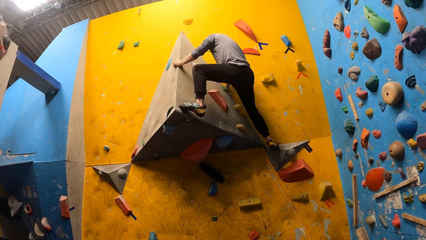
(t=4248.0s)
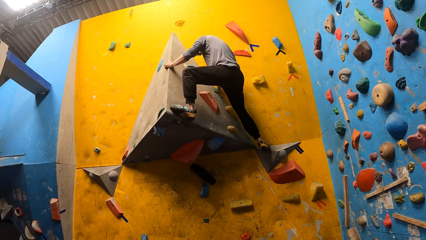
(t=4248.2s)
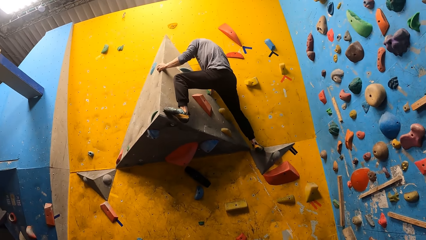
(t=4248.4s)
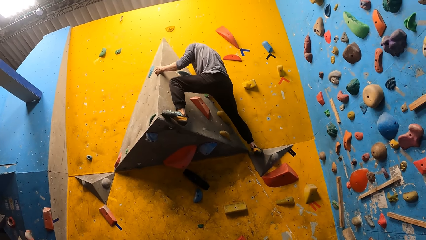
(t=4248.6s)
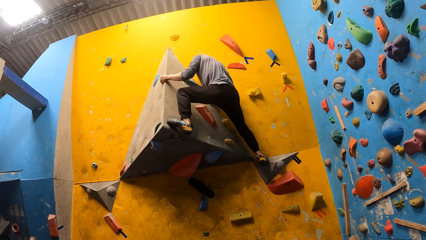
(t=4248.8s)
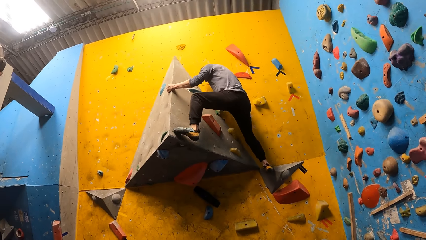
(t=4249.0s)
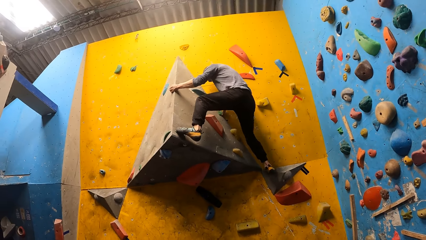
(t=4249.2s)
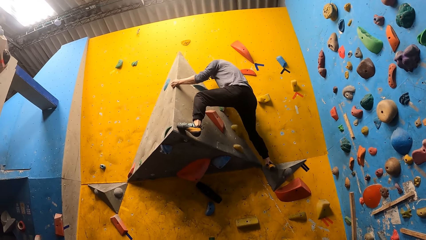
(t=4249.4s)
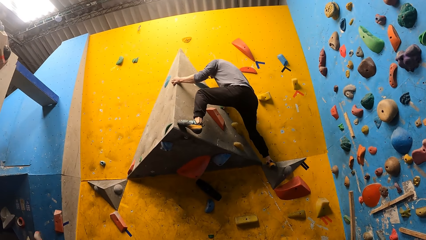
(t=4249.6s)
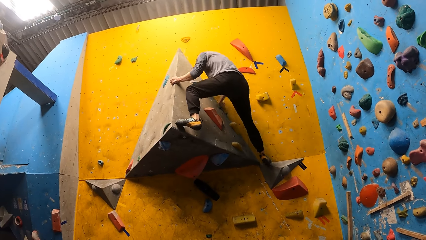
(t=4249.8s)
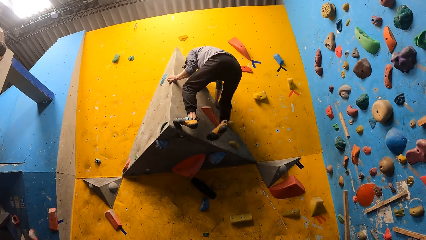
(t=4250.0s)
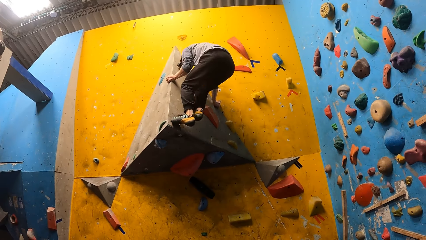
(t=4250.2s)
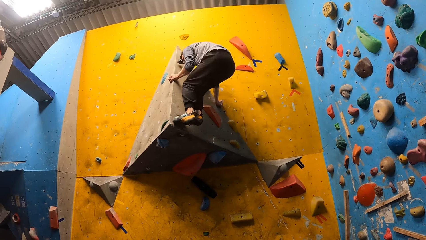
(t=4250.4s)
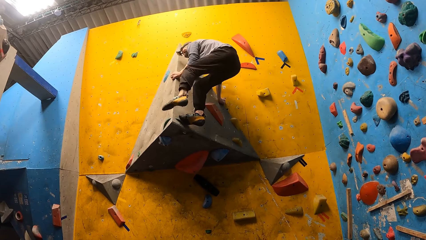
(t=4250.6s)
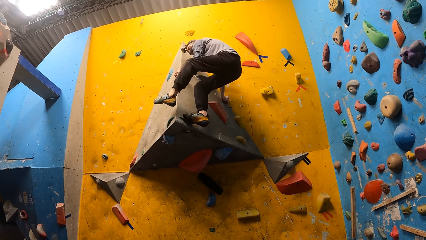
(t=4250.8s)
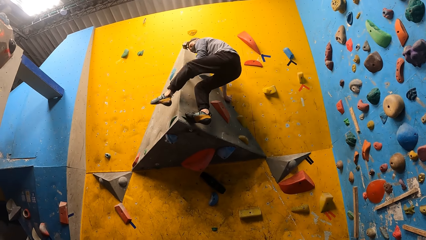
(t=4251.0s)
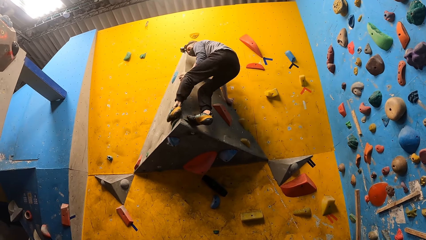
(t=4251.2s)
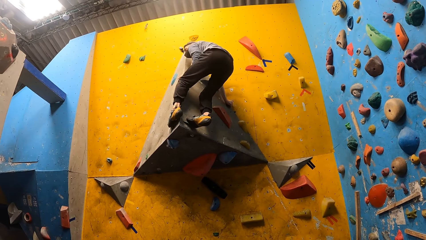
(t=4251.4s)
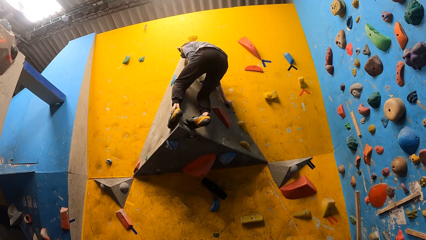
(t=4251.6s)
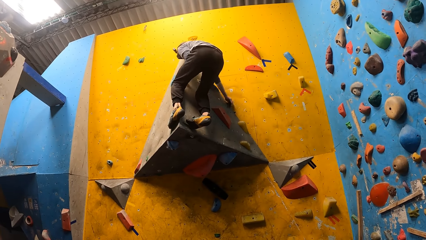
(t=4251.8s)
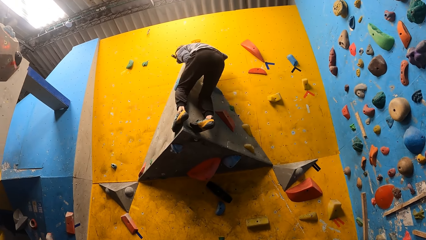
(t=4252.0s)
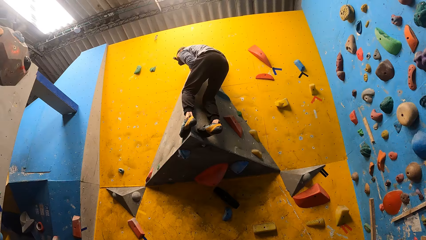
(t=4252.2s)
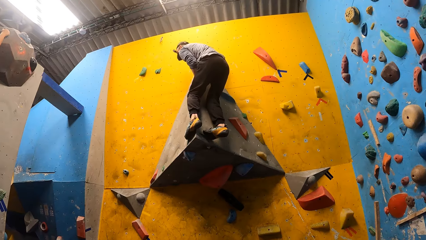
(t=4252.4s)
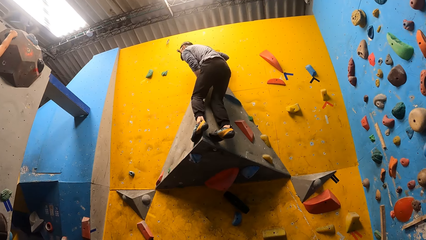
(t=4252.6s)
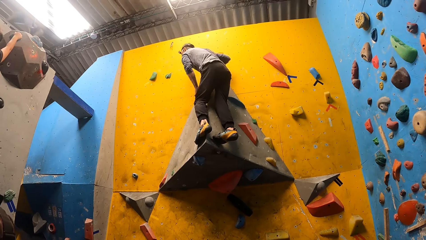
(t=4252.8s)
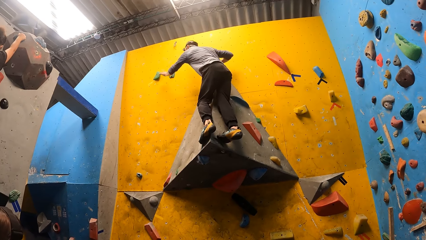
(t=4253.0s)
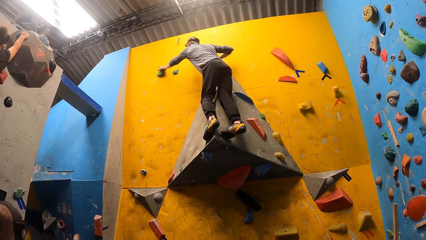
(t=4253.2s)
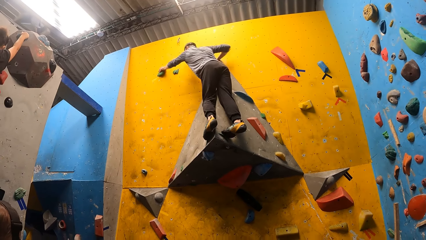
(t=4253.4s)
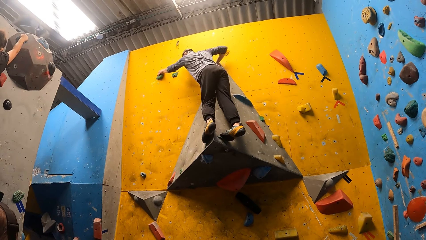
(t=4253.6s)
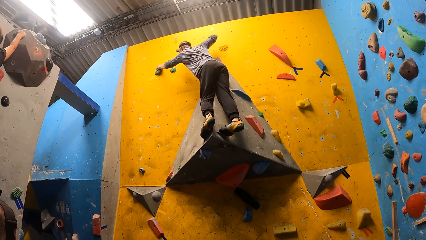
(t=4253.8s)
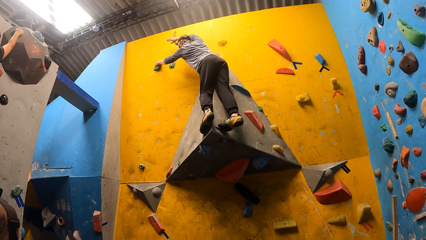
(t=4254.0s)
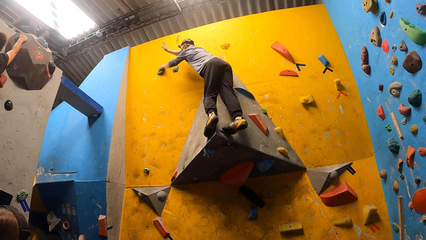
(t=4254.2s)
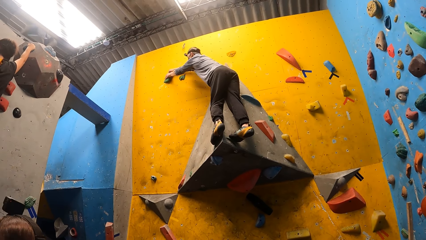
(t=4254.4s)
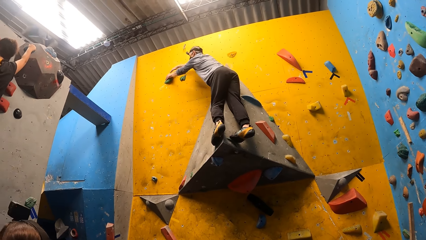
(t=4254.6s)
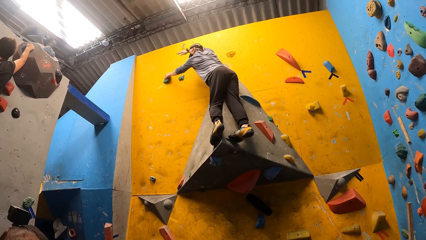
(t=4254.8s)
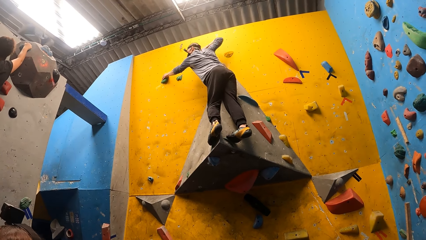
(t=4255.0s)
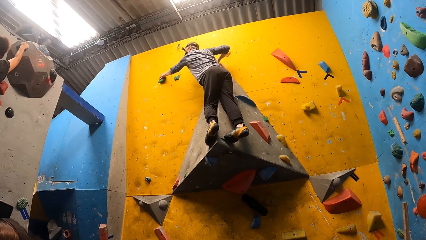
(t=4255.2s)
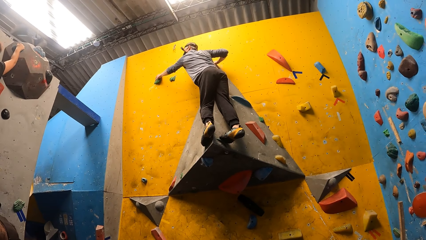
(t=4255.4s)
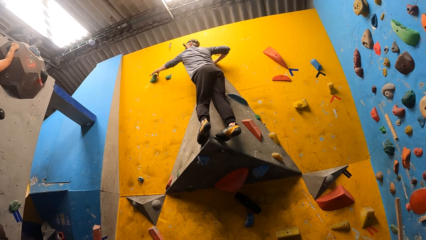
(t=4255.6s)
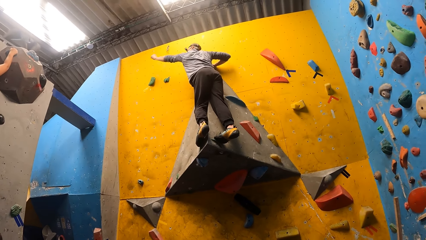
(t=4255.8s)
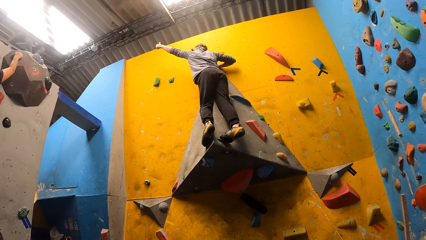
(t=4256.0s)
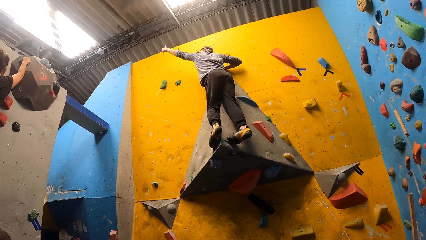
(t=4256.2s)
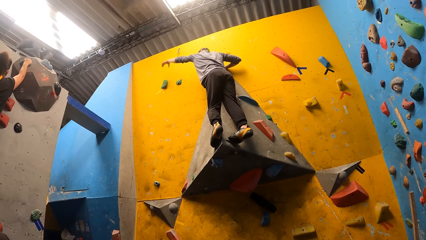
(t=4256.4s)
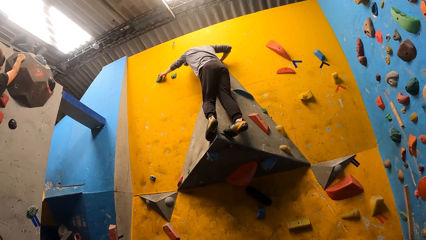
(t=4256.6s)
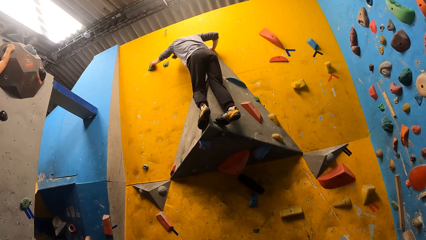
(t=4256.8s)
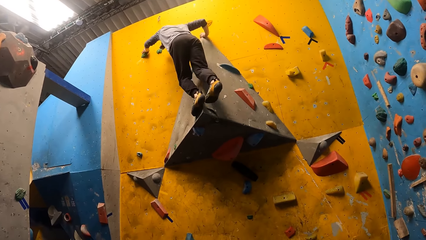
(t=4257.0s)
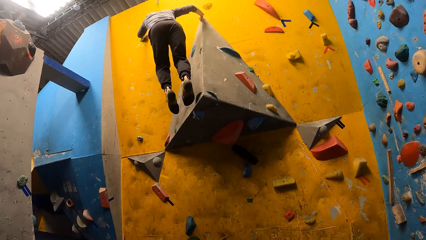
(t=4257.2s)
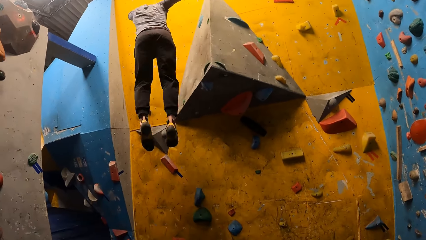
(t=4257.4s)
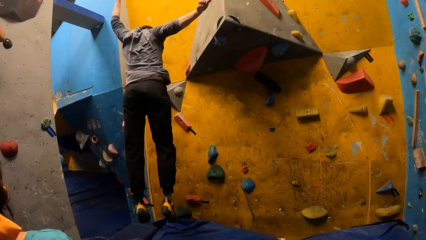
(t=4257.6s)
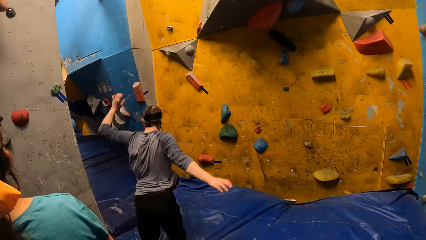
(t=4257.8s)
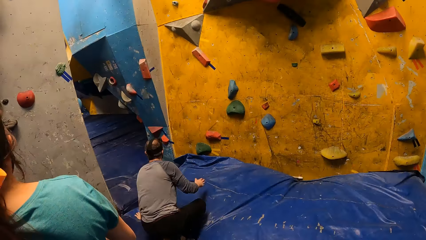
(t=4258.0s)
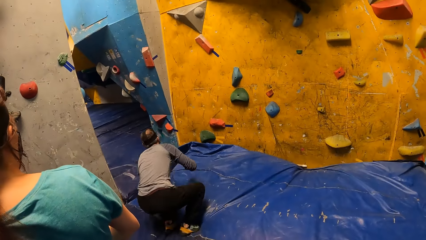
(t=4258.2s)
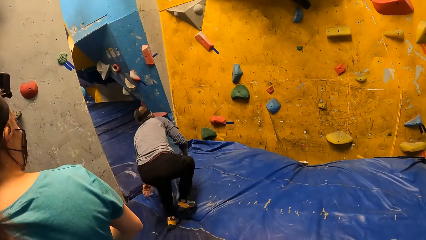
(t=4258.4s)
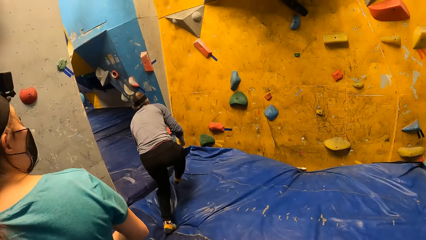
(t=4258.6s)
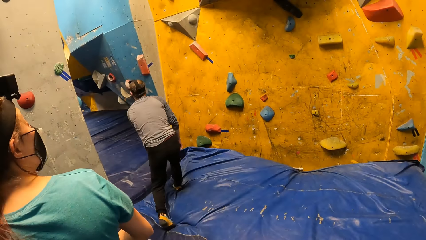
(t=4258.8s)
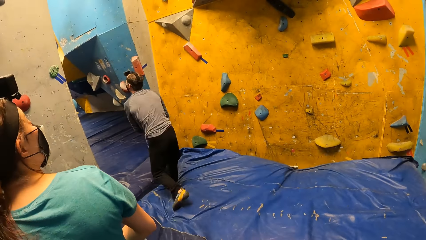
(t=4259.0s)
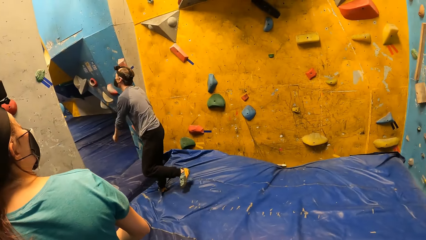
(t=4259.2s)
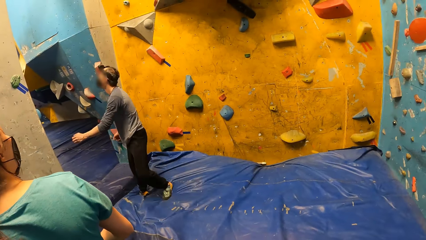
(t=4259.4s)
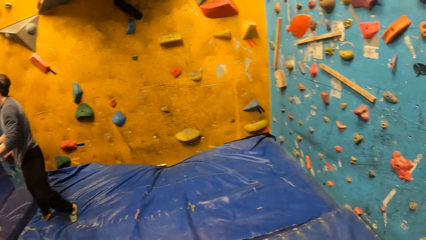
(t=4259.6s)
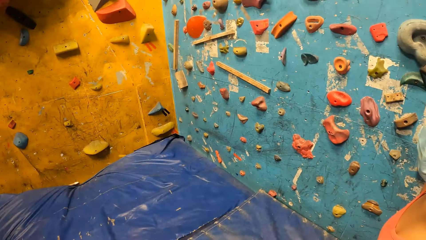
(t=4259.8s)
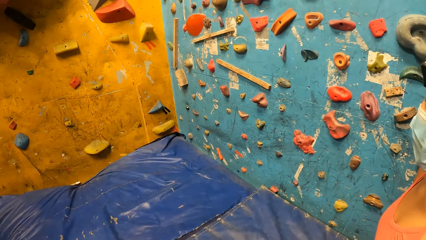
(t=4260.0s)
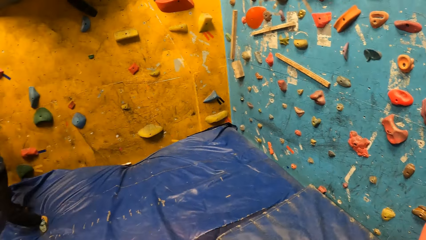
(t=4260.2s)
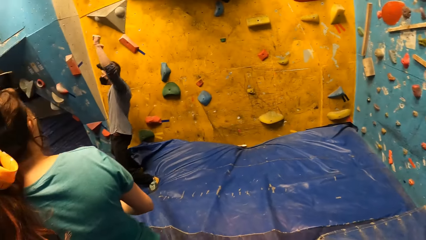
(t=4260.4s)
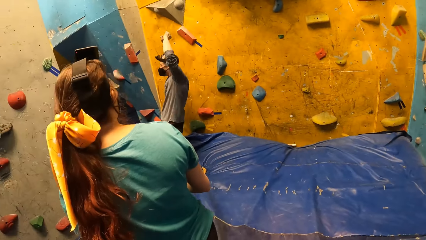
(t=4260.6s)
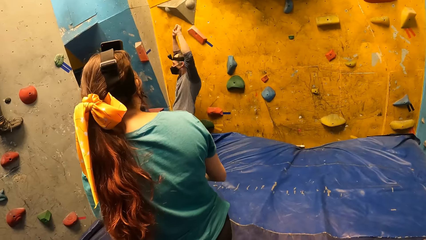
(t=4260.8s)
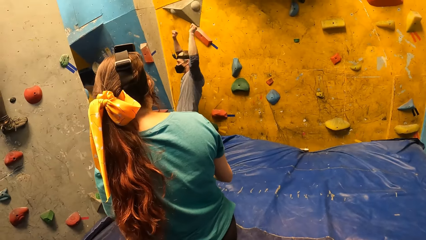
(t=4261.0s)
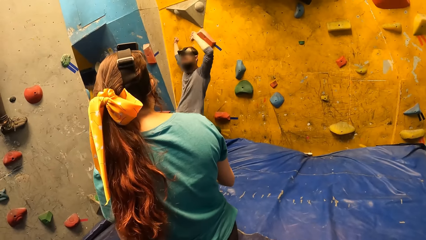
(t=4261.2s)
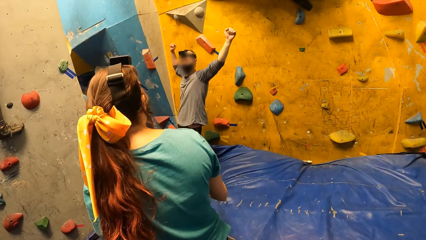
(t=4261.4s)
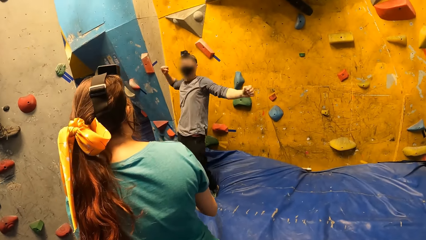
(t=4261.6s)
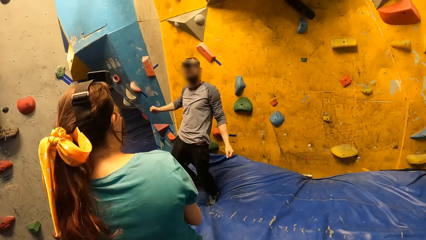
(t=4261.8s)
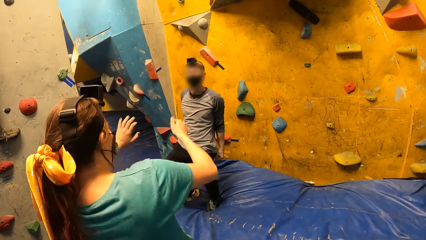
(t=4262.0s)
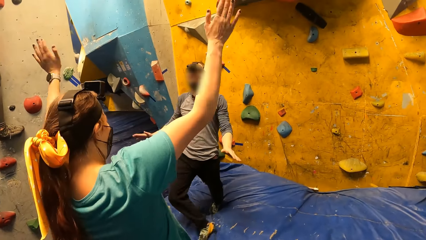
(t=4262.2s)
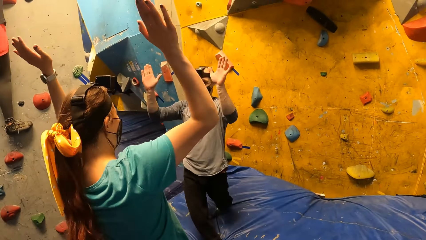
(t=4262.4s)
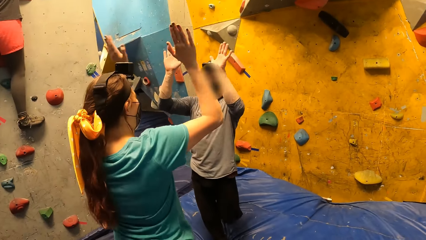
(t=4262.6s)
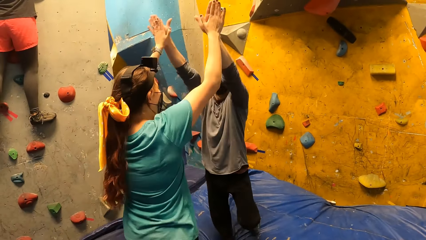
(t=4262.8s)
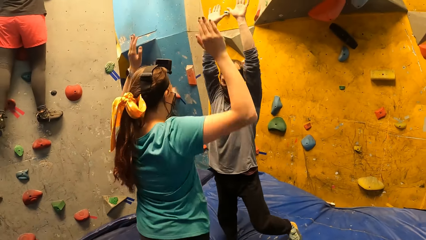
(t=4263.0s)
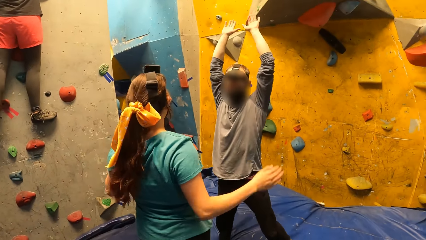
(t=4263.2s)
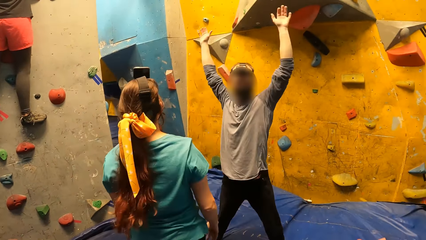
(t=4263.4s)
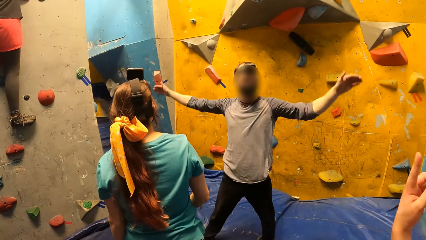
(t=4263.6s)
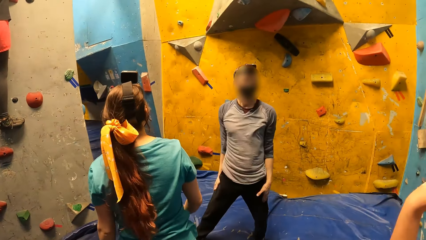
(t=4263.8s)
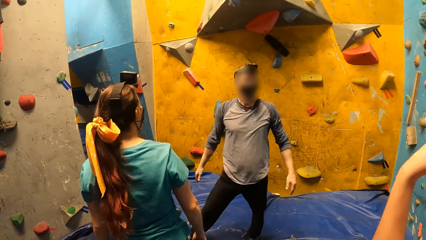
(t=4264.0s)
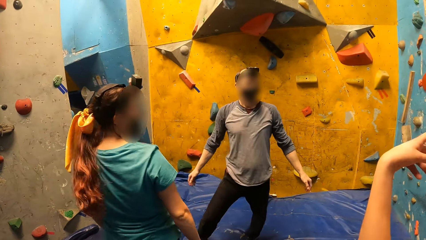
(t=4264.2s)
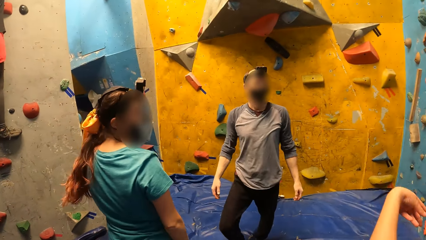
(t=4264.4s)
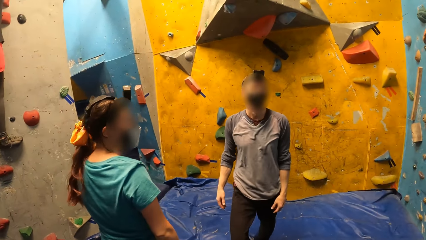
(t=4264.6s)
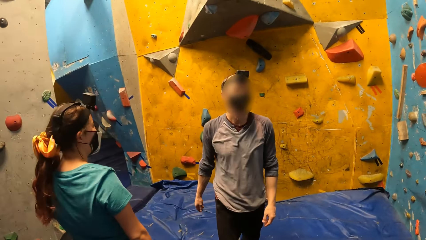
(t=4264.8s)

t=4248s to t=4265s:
A man jumps down from the bouldering wall onto the crash pad. A woman interacts with the man.
